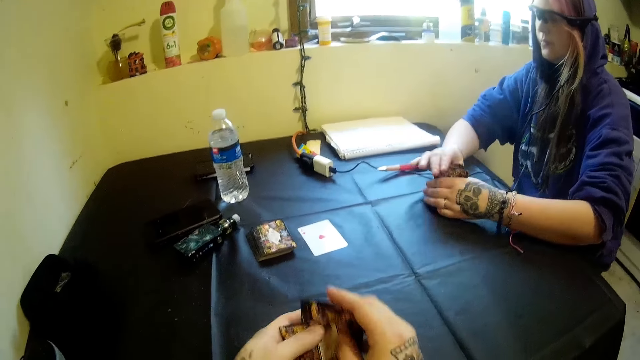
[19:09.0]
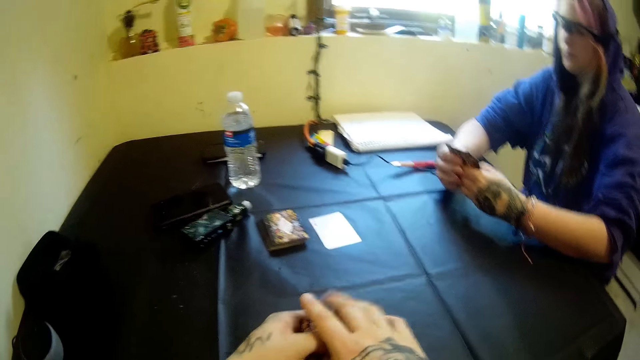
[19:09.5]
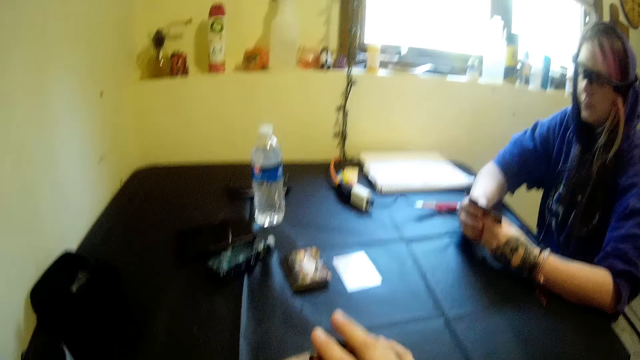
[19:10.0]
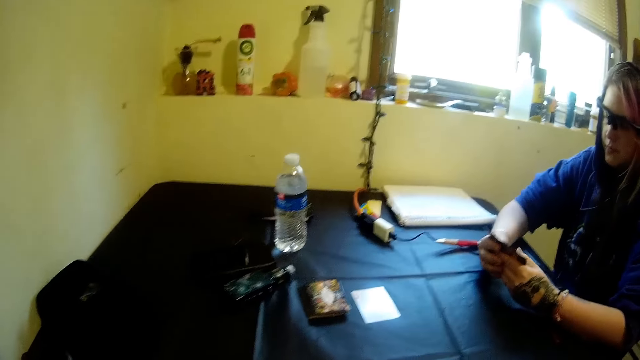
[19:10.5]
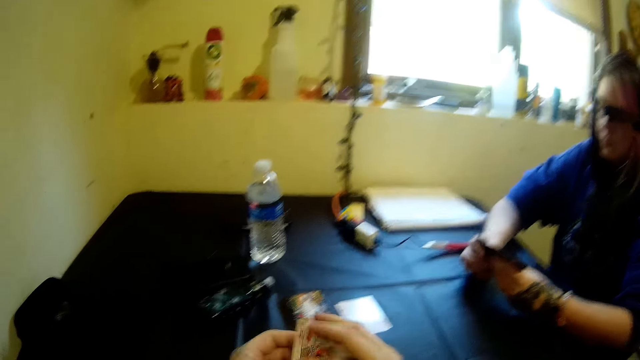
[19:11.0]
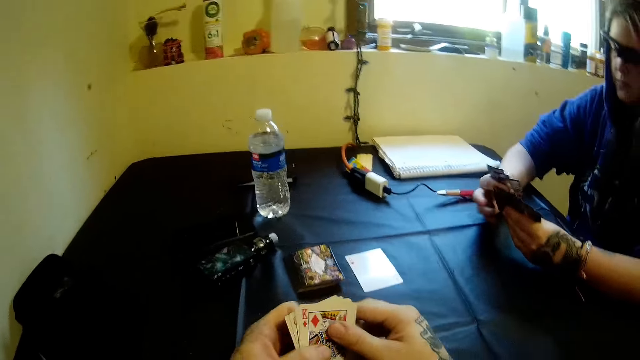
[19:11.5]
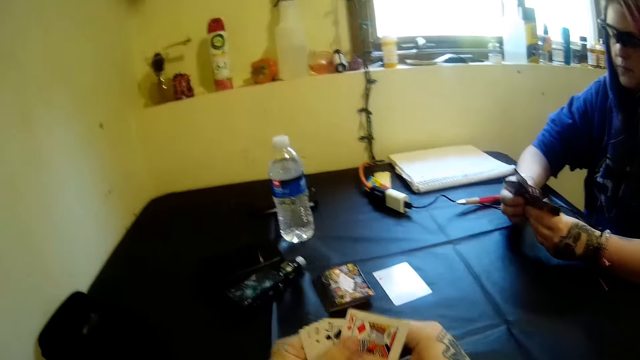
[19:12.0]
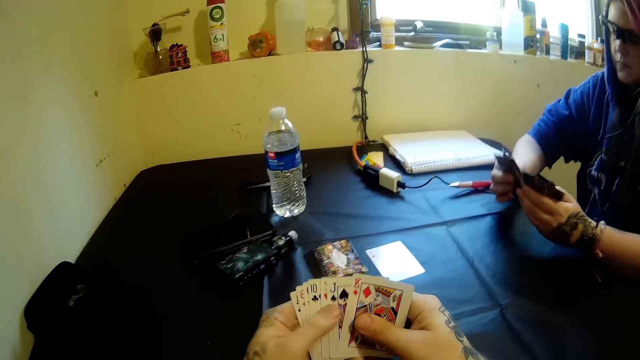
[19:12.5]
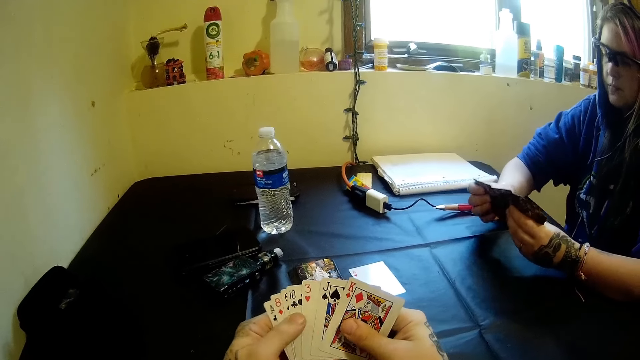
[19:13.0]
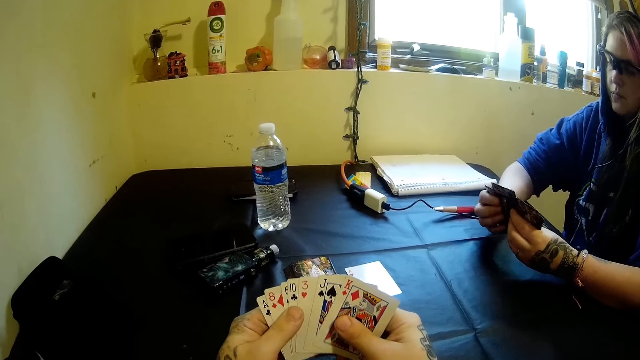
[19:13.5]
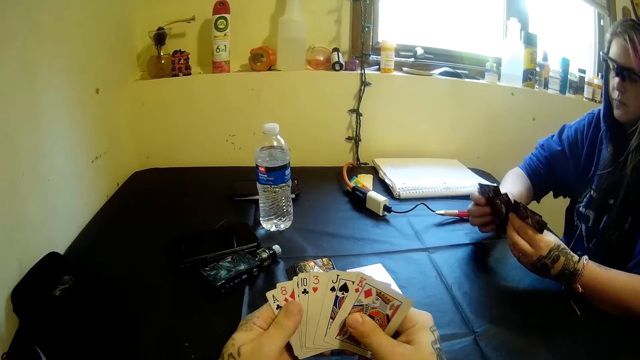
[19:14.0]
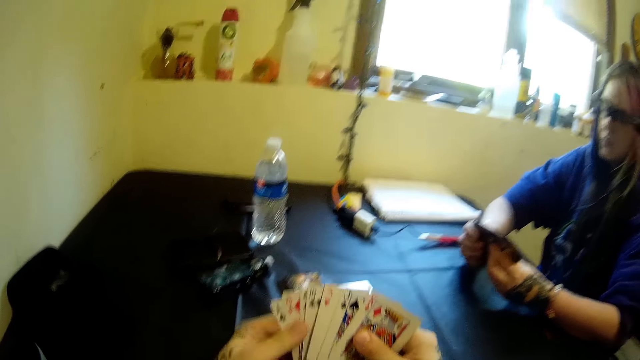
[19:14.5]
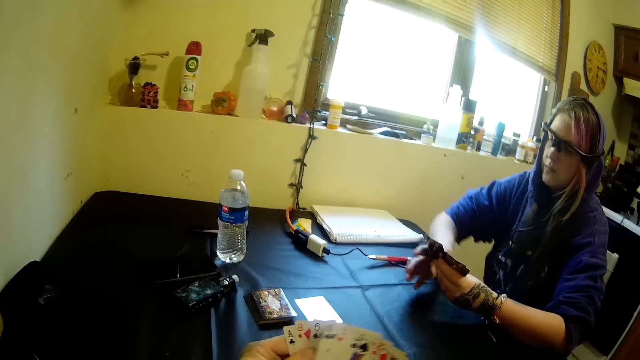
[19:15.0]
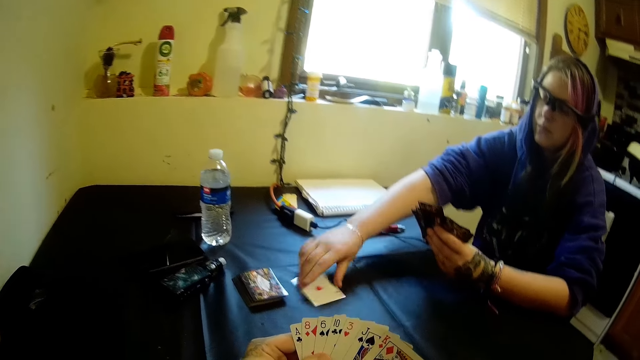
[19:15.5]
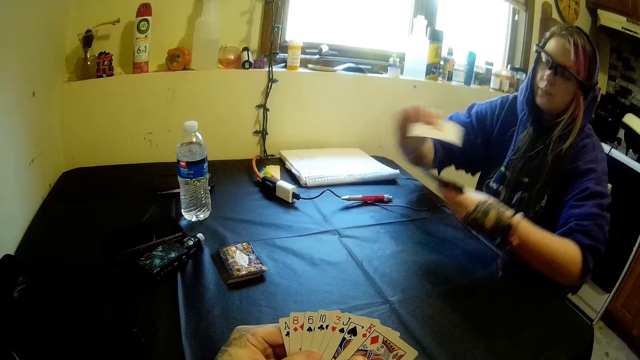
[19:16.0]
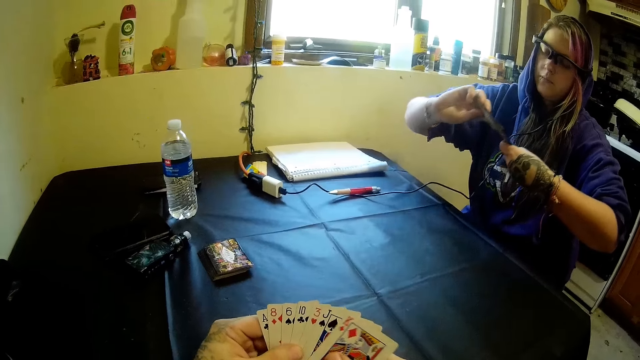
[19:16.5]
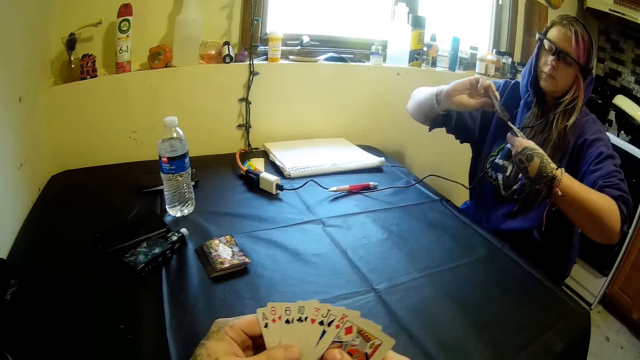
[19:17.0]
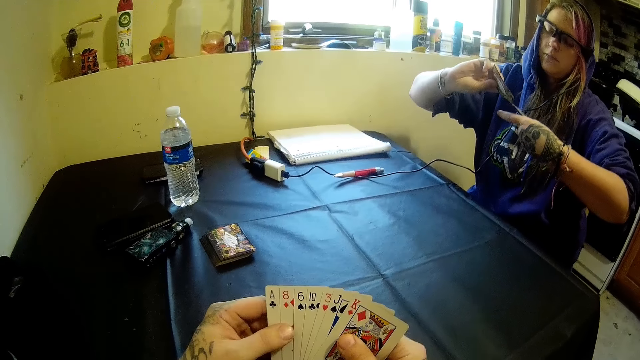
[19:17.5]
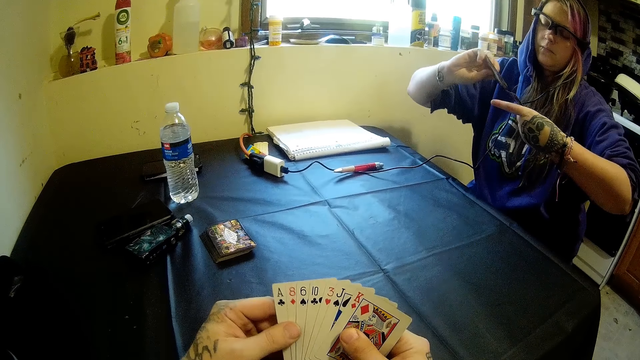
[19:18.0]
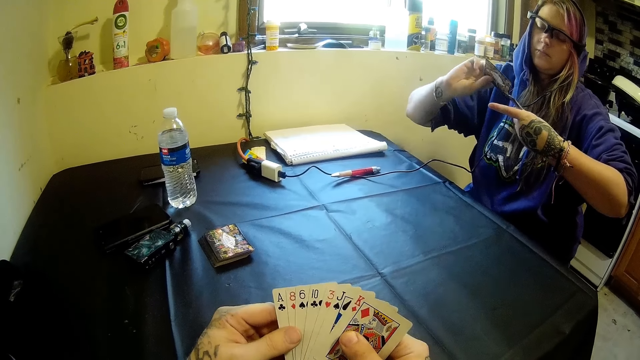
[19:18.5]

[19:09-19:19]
The woman picks cards from the table with her right hand.

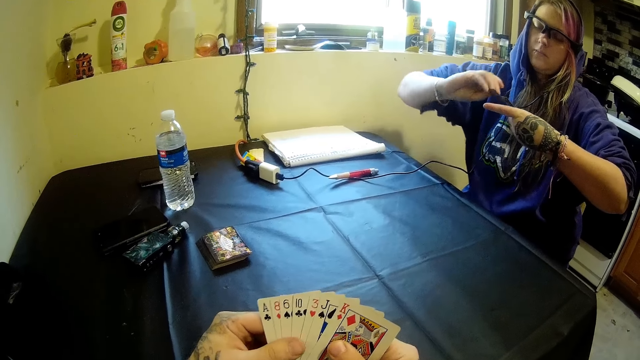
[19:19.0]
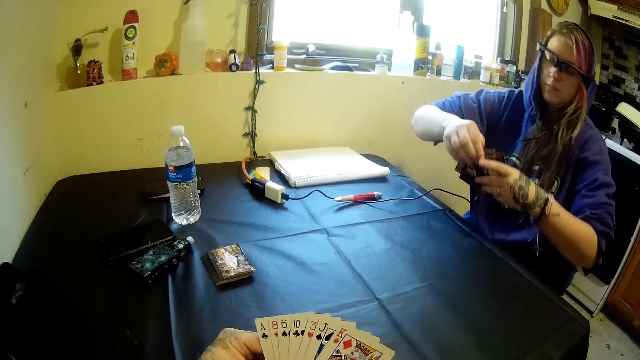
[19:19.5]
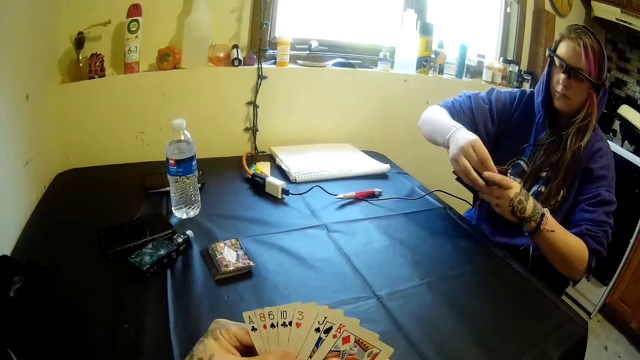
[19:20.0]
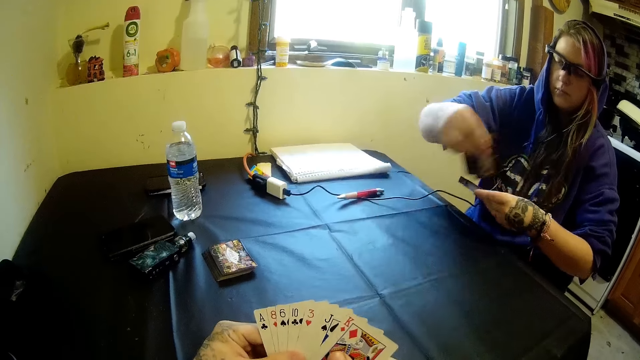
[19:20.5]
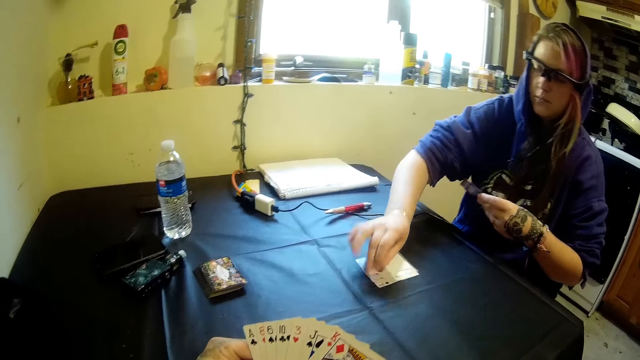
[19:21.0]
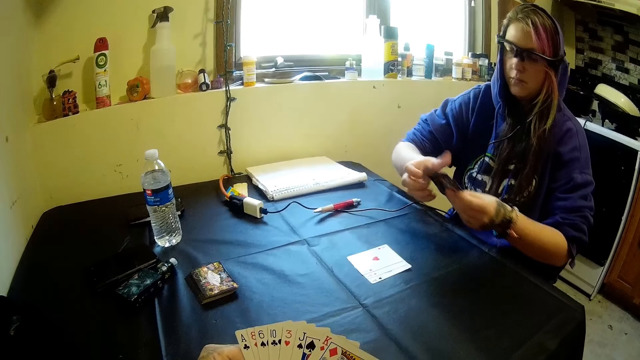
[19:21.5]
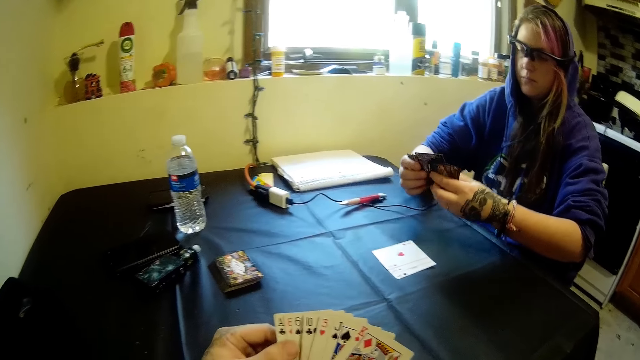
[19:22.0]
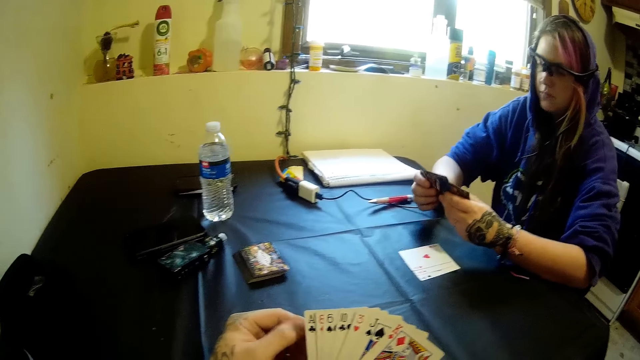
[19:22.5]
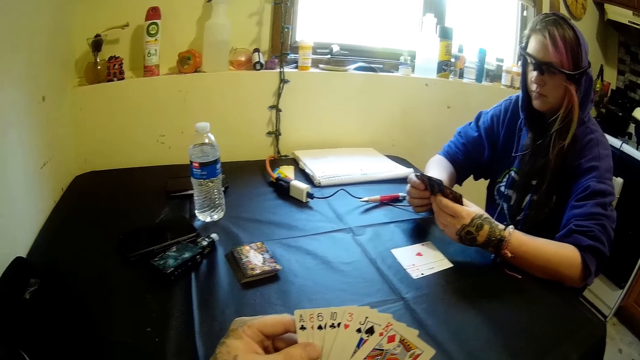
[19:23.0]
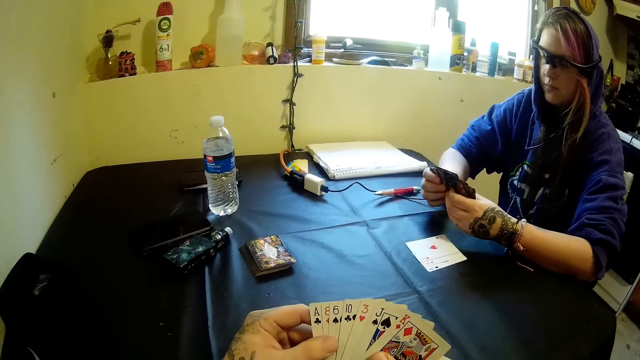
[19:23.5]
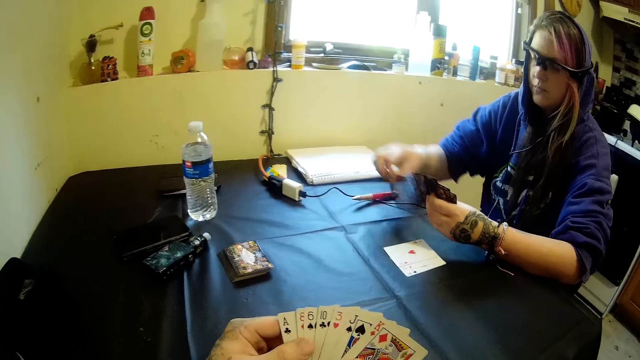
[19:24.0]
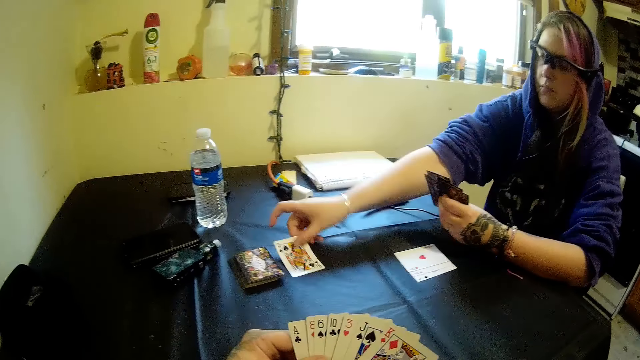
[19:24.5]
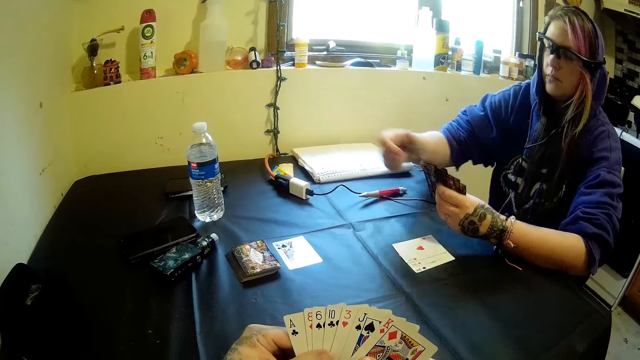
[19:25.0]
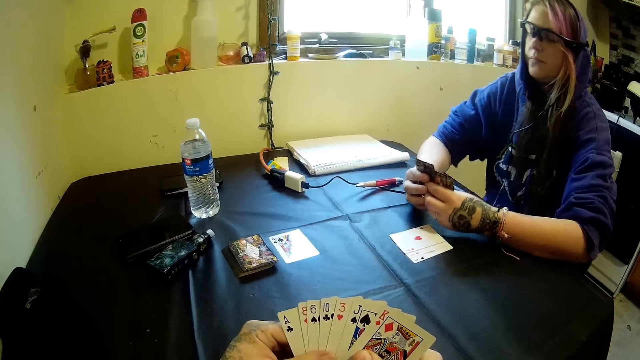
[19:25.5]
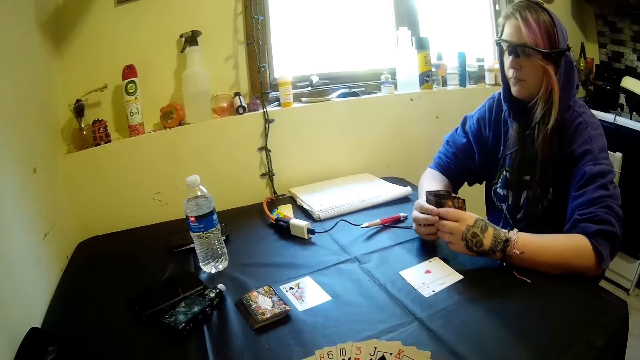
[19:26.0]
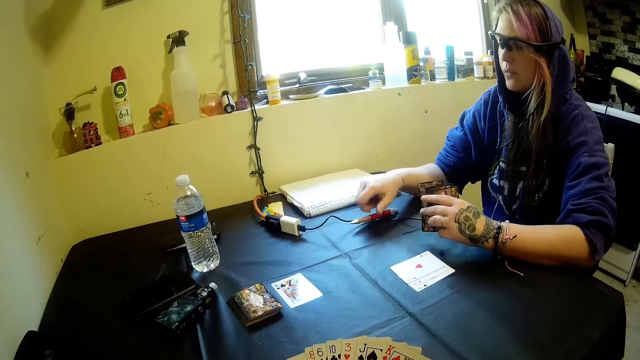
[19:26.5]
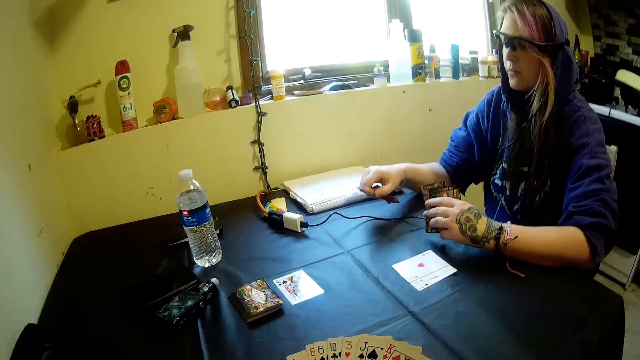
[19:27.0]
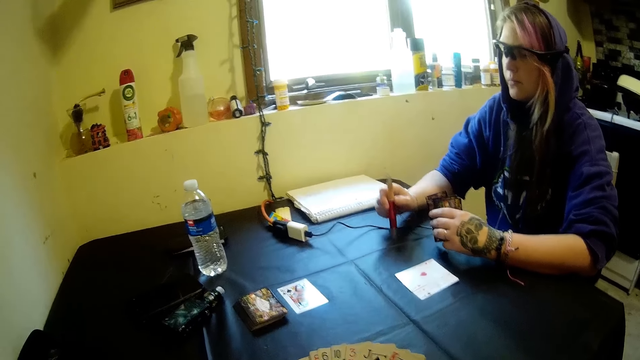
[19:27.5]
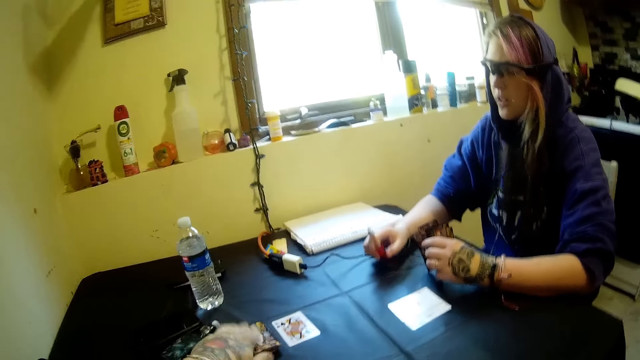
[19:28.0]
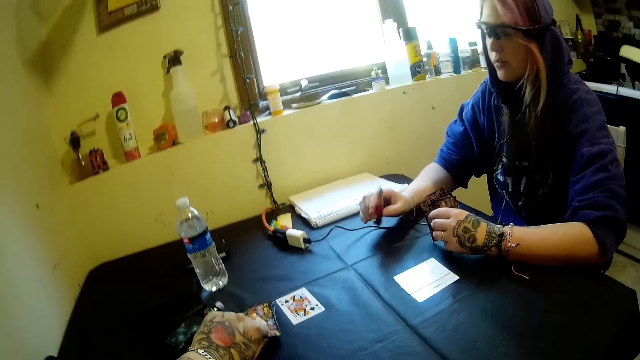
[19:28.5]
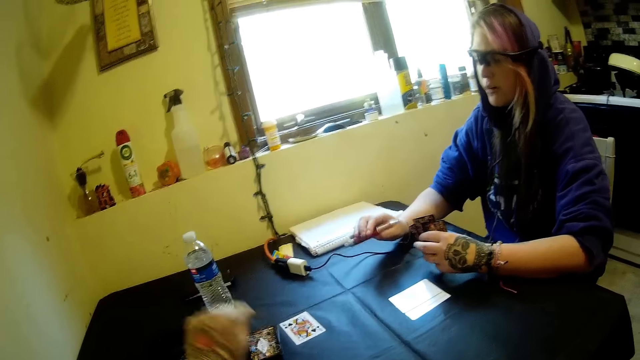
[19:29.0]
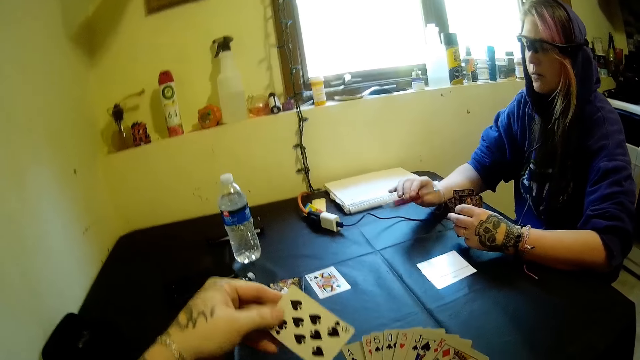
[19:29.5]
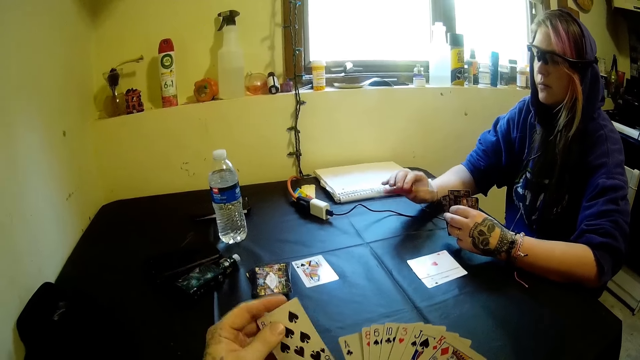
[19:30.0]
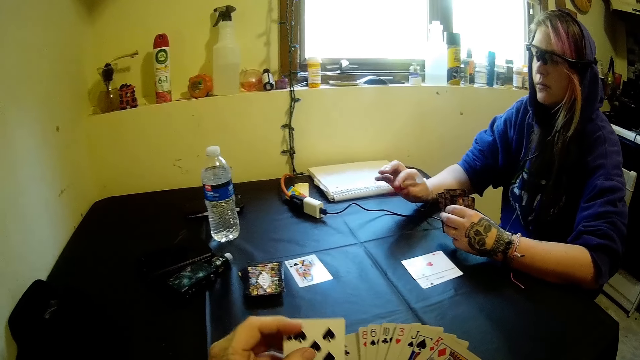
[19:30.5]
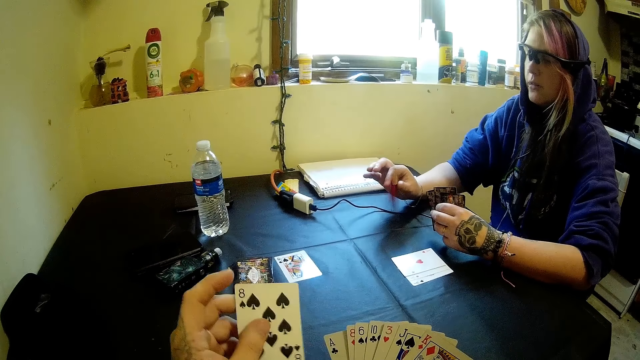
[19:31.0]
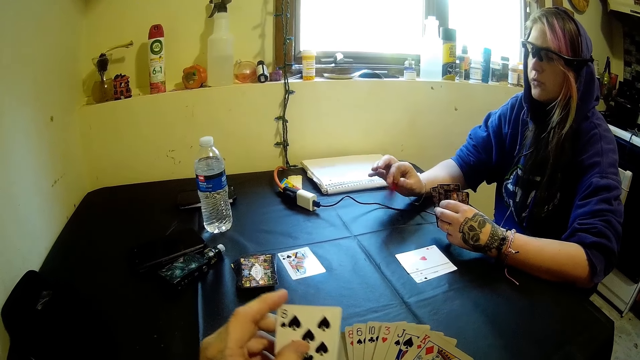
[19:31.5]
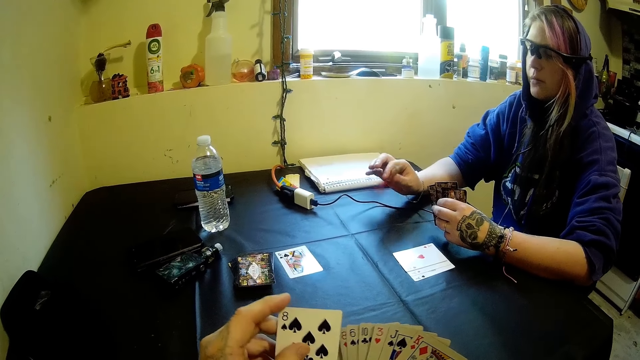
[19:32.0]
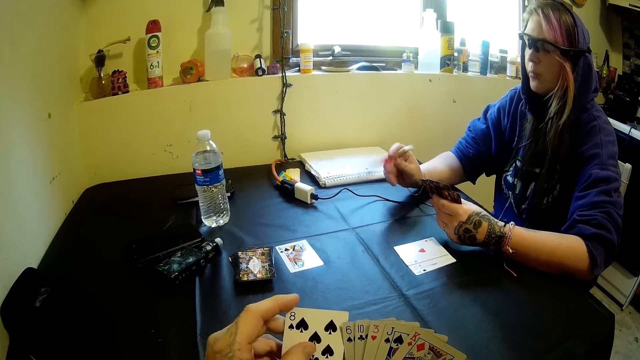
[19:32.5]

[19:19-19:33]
The woman drops cards on the table on her side with her right hand. The woman drops a card on the table with her right hand. The woman picks the pen with her right hand. The woman plays with the pen in her right hand. The woman shakes the pen. The camera wearer picks a card.
